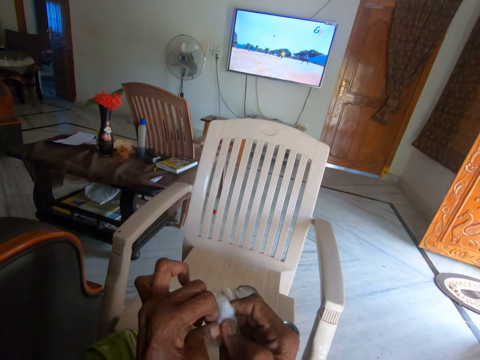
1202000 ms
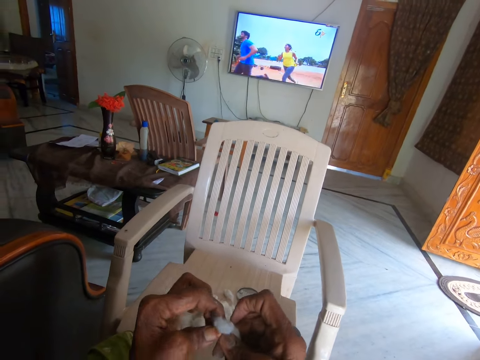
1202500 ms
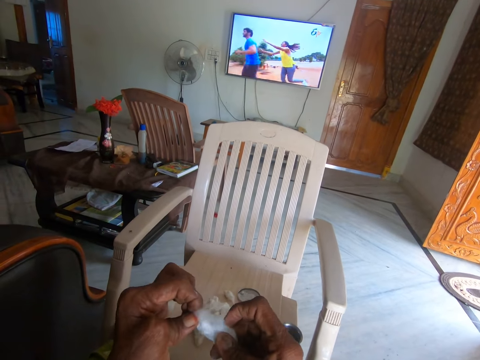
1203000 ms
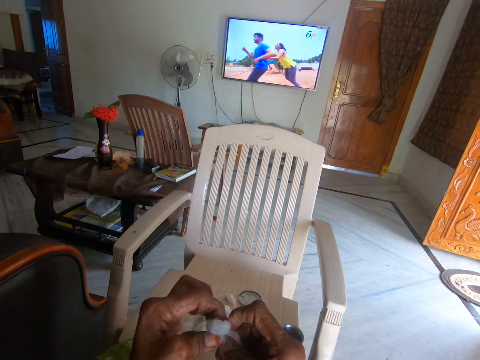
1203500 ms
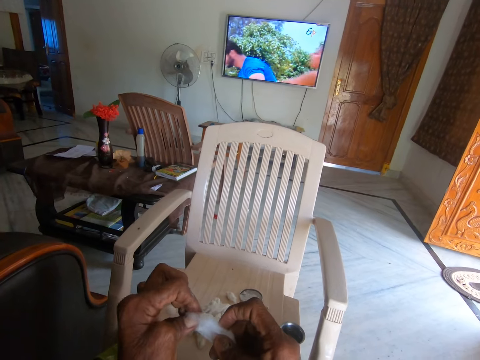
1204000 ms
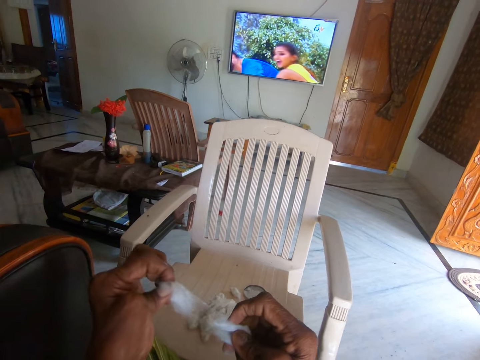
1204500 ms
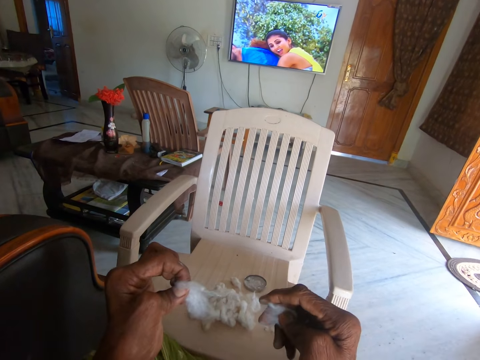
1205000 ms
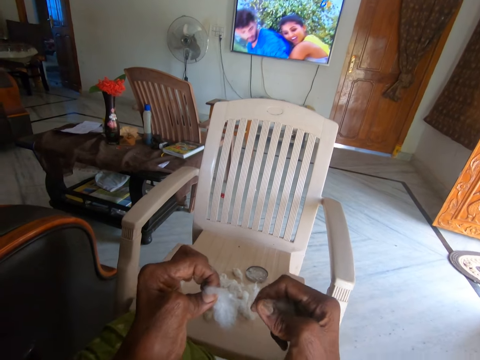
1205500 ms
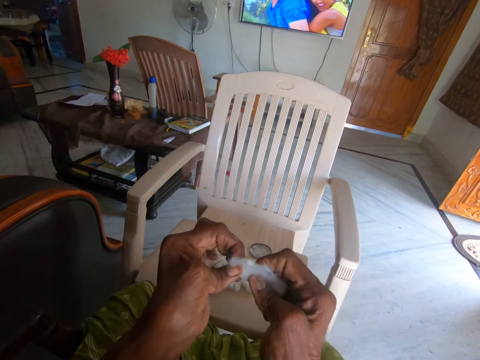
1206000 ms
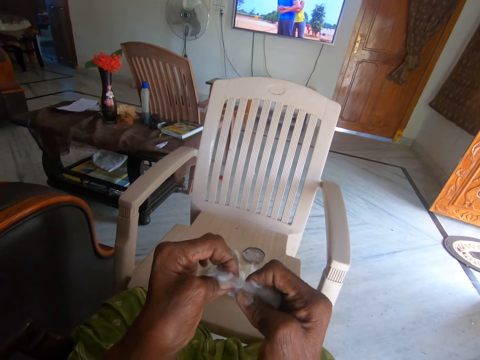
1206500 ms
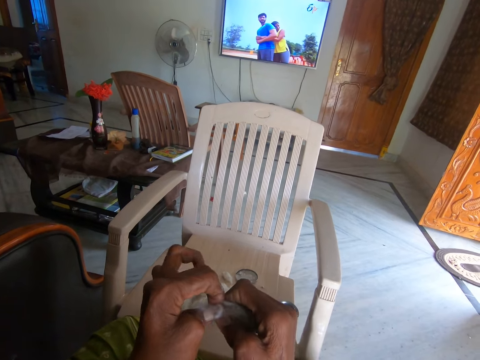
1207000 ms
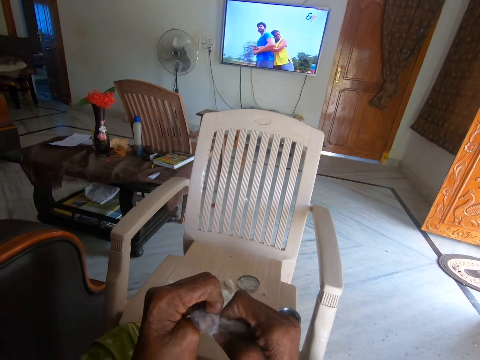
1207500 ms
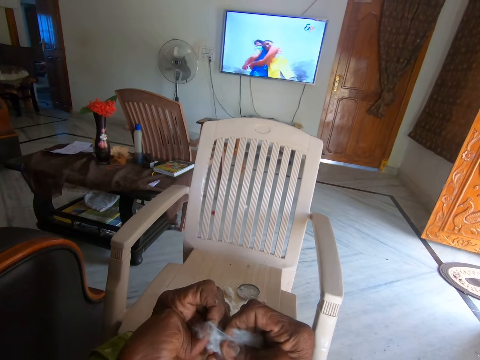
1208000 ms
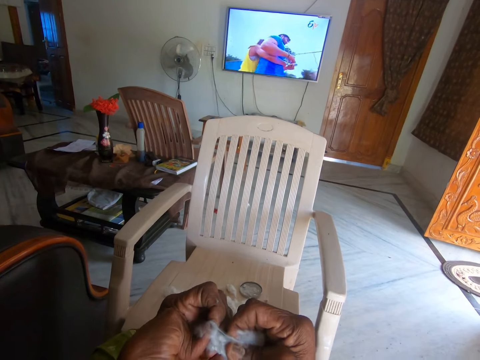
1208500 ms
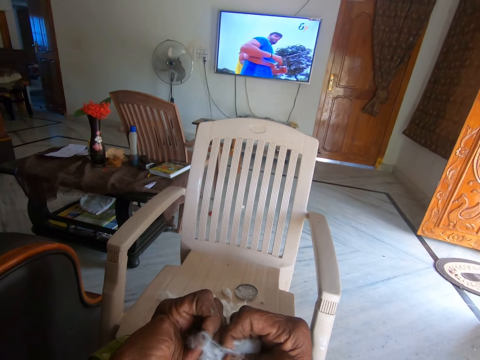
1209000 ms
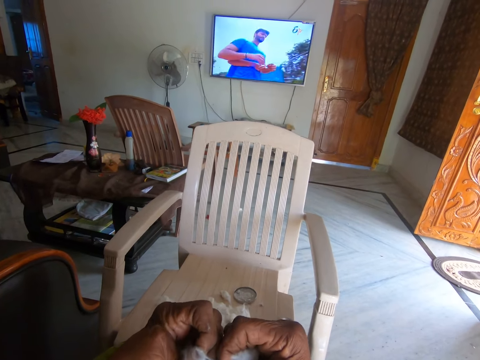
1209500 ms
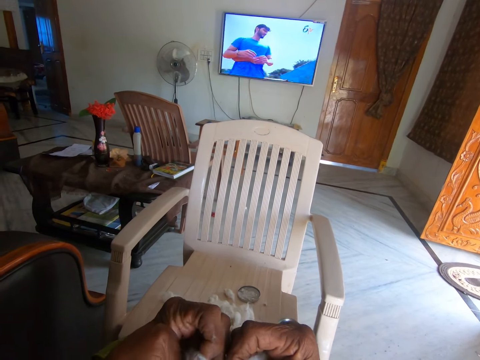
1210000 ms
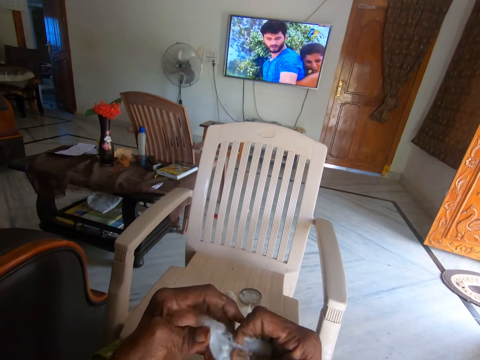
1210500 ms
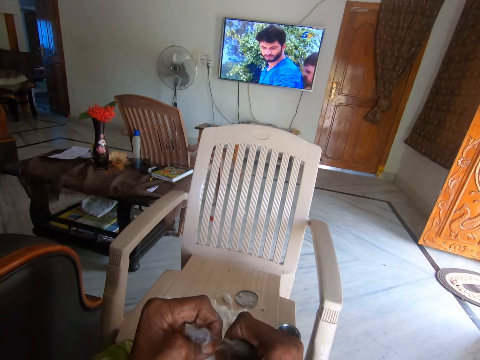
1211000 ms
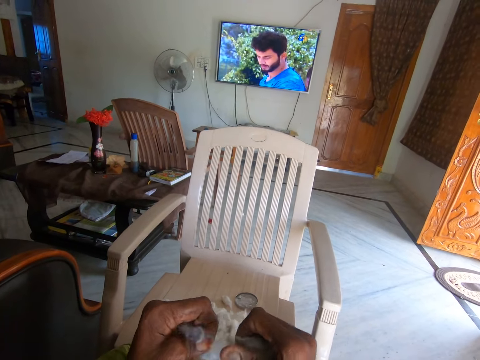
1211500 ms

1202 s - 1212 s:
The camera wearer separates the other cotton with her hands. She separates it again.

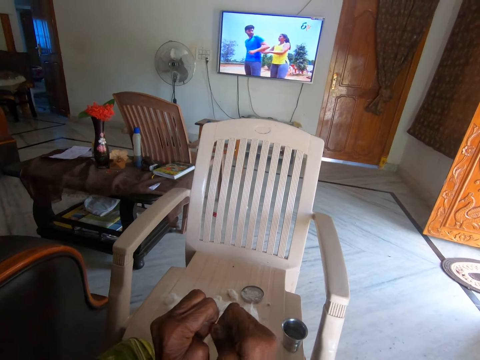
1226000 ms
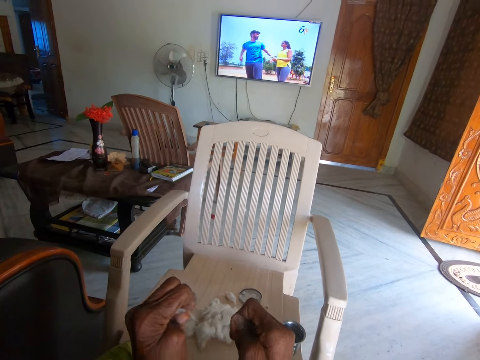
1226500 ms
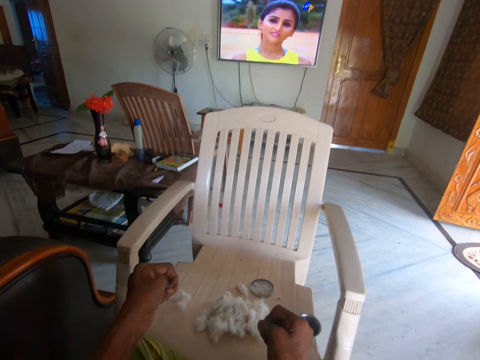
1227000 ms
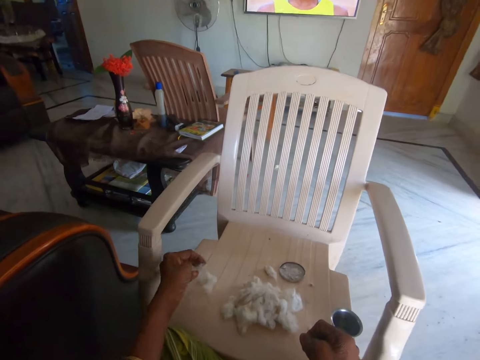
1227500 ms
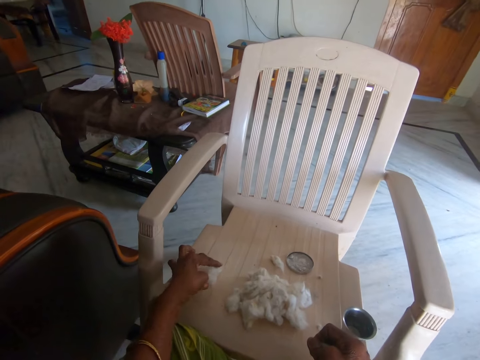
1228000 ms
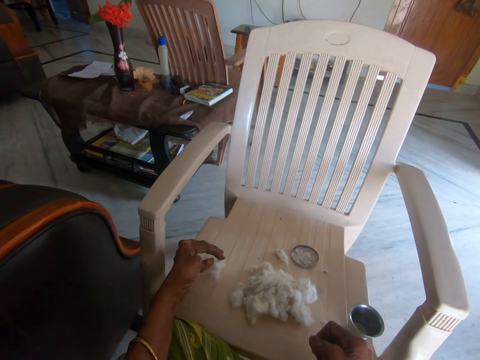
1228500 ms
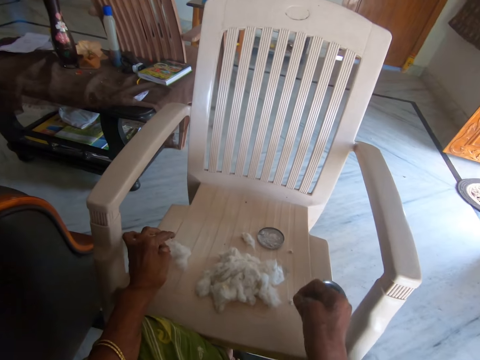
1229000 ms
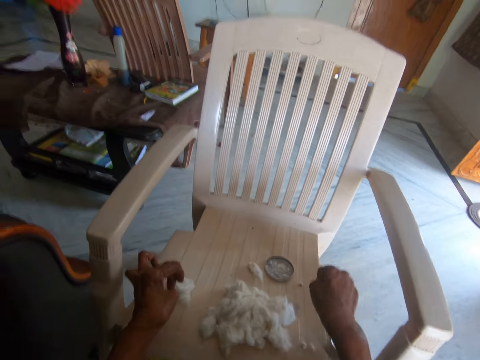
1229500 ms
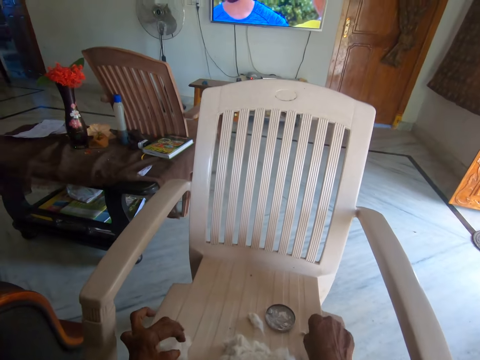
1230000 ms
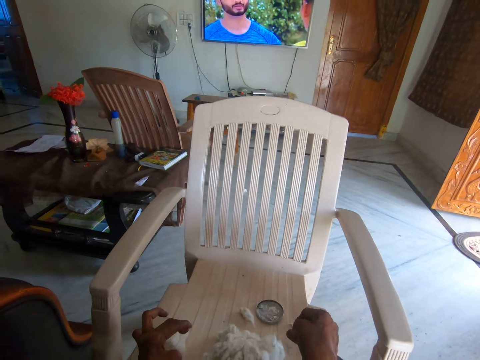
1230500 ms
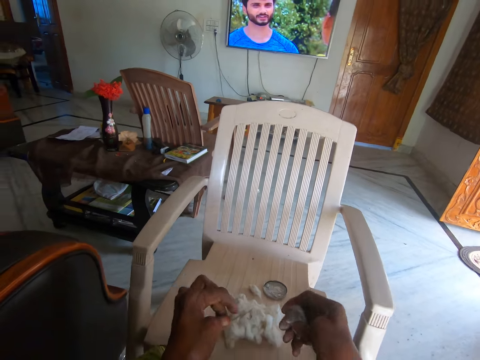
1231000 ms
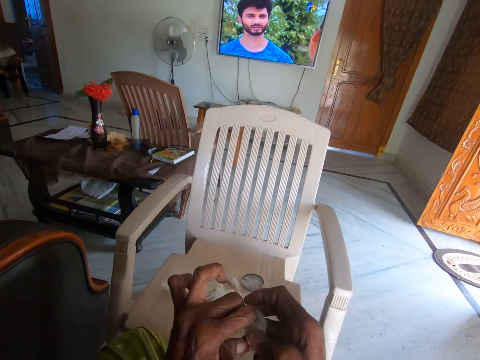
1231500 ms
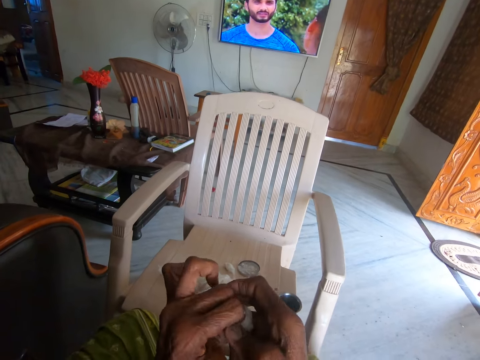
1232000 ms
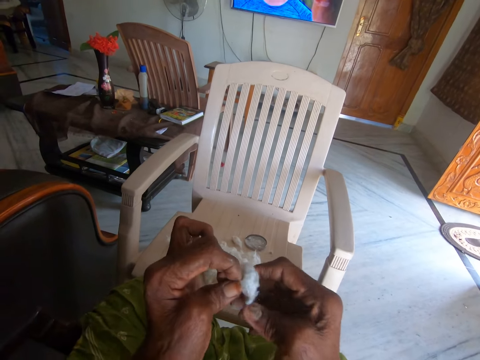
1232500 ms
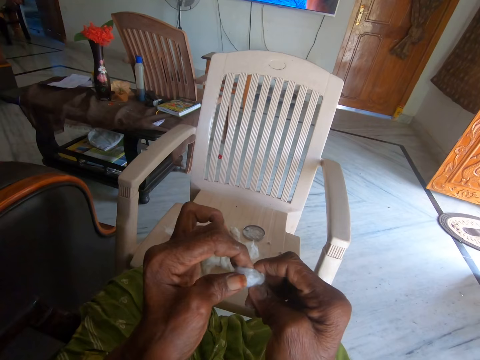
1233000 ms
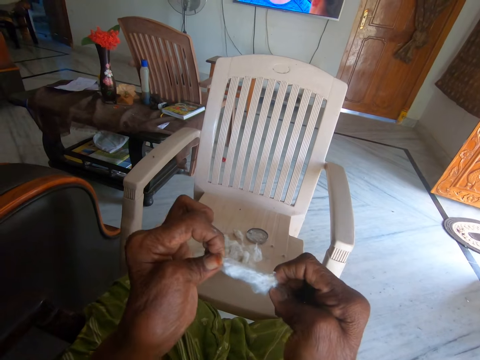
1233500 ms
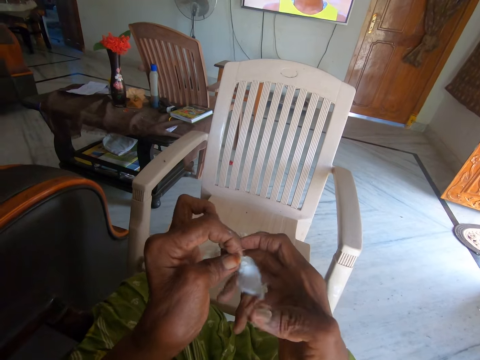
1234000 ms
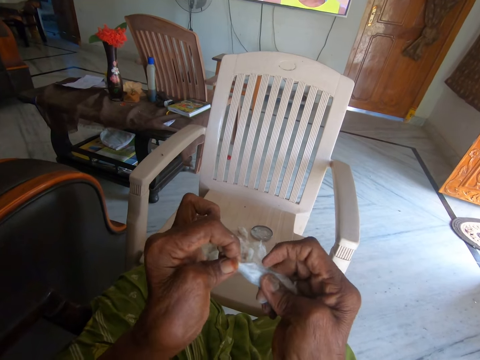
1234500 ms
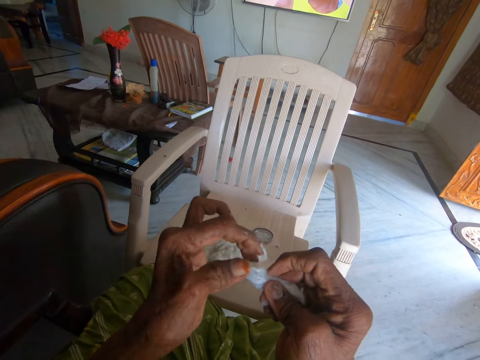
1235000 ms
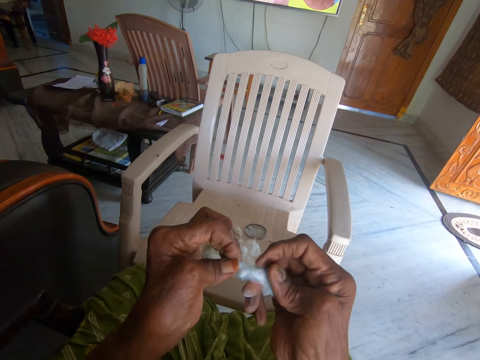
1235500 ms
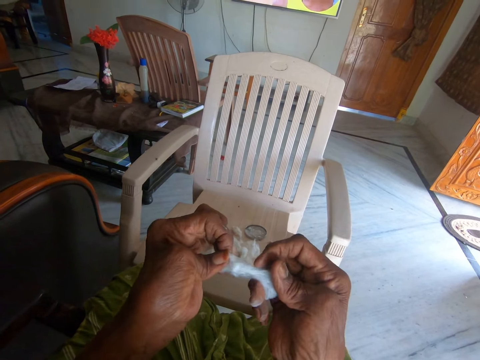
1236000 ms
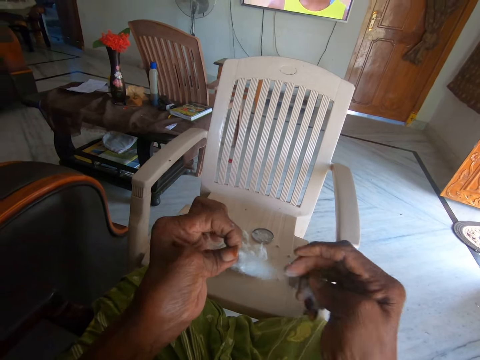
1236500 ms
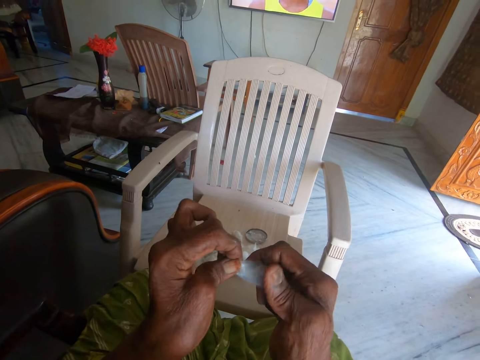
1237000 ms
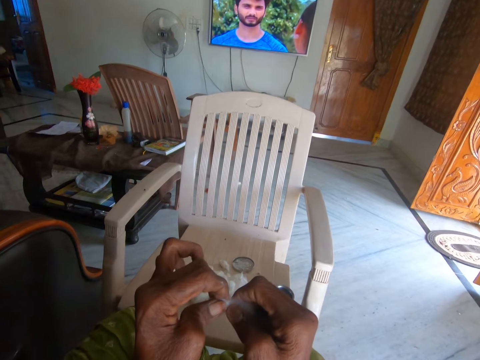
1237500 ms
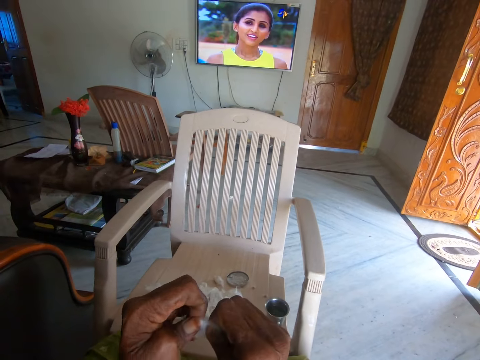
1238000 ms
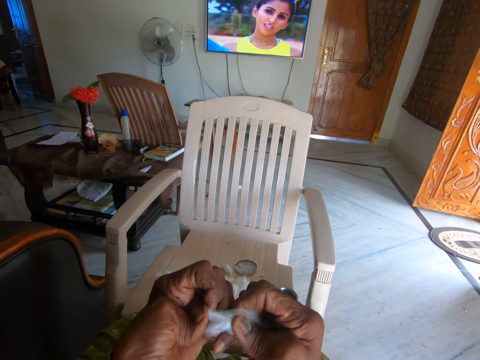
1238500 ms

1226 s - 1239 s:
The camera wearer drops the separated cotton on the plastic chair with her left hand. She drops another part of the other cotton on the chair with her right hand. She separates the other cotton with her hands.

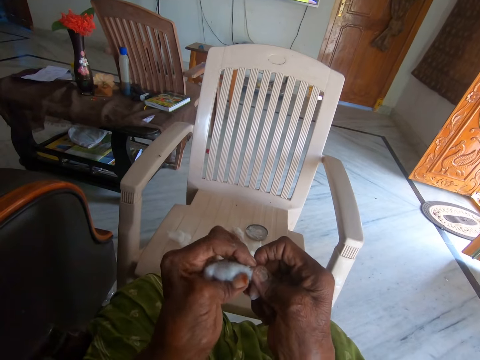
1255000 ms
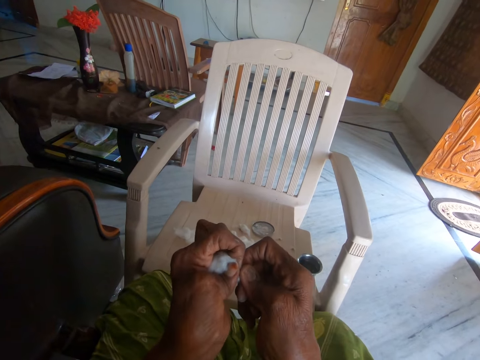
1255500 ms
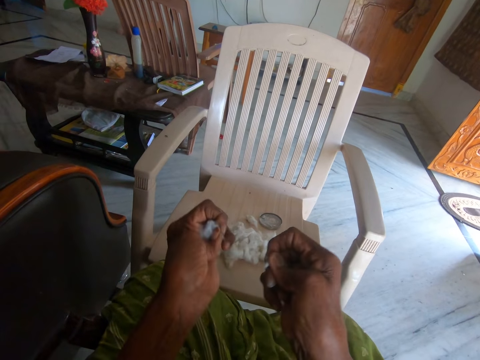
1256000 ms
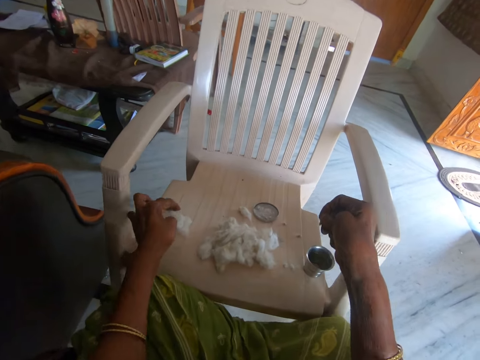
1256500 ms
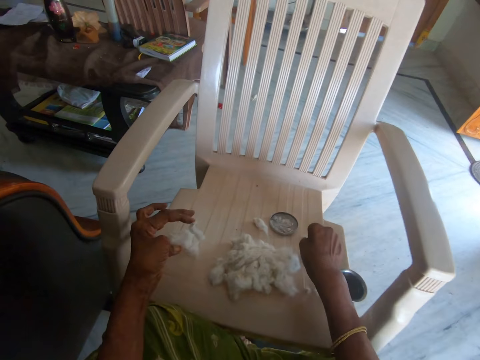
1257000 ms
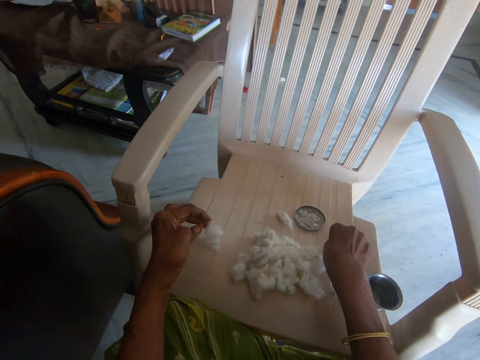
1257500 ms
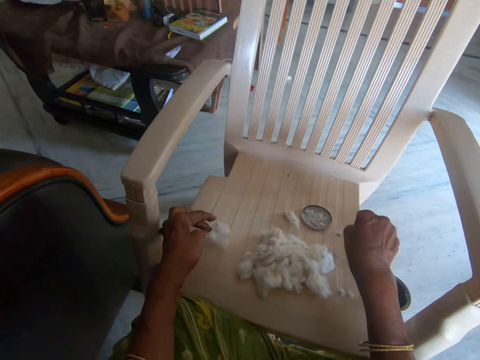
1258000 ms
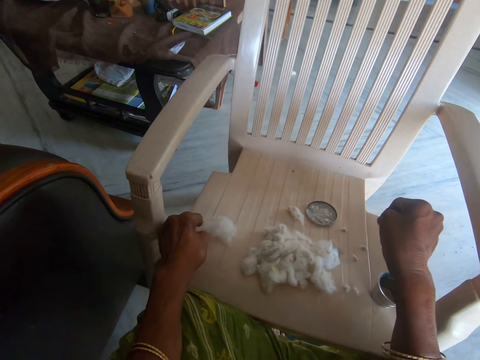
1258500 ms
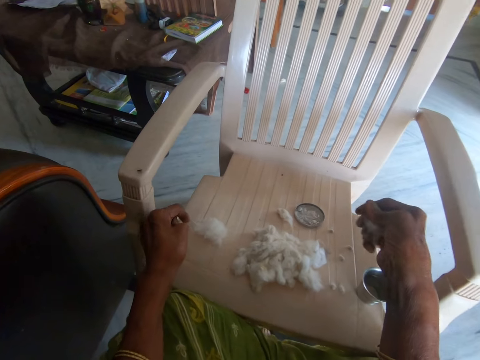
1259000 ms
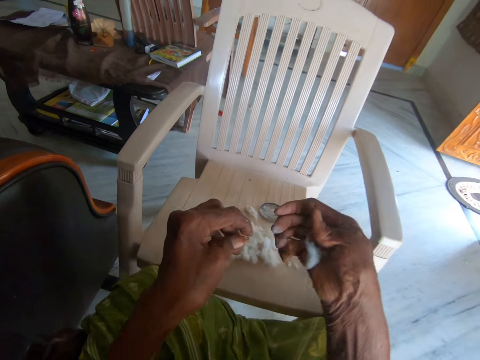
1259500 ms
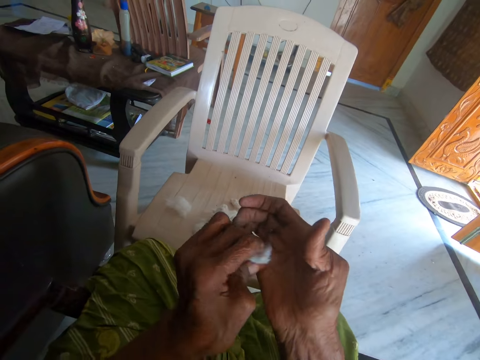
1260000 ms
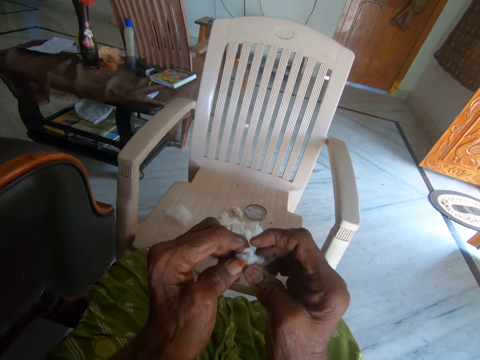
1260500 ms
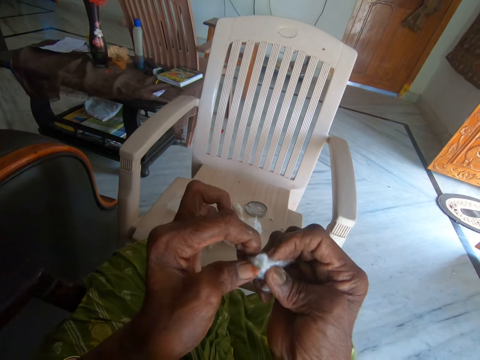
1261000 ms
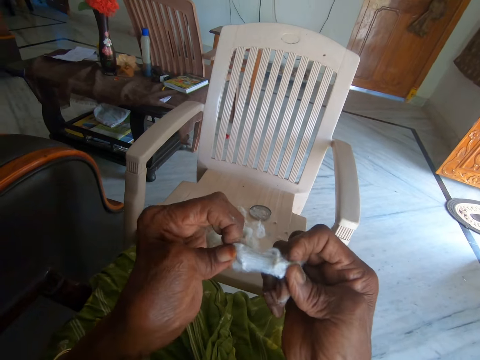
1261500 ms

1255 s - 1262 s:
The camera wearer drops another part of the other cotton on the chair with her right hand. She drops the separated cotton on the plastic chair with her left hand. She separates the other cotton with her hands.
